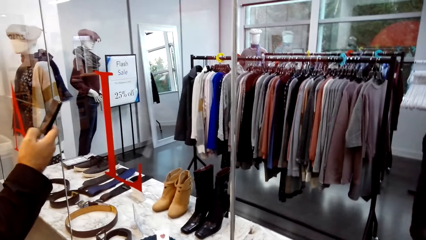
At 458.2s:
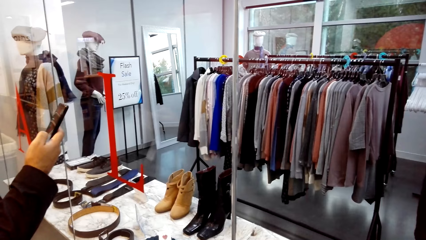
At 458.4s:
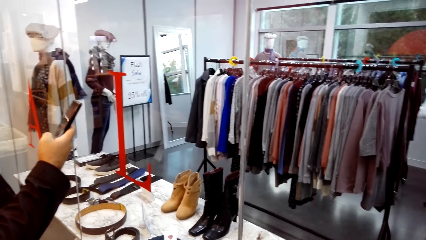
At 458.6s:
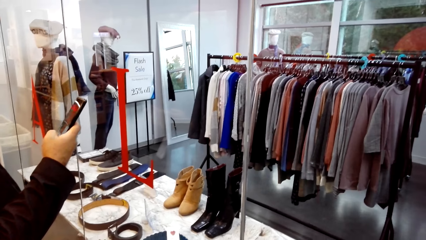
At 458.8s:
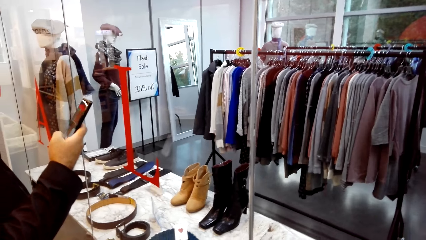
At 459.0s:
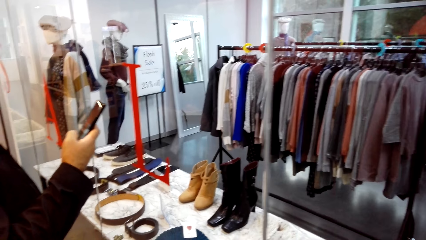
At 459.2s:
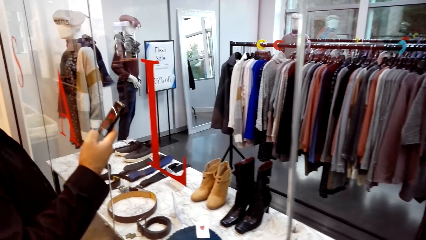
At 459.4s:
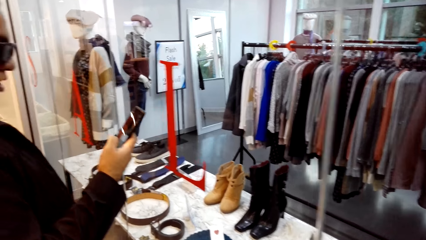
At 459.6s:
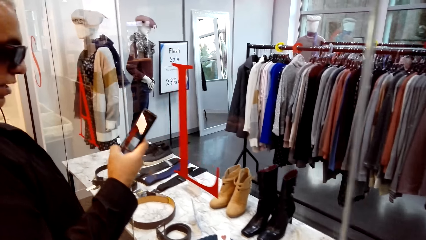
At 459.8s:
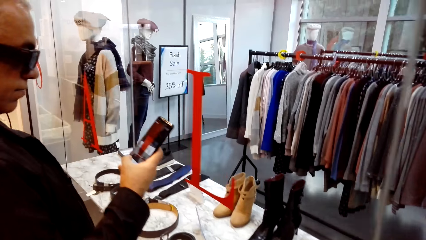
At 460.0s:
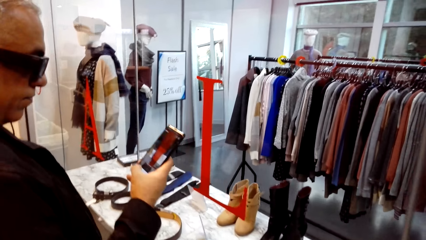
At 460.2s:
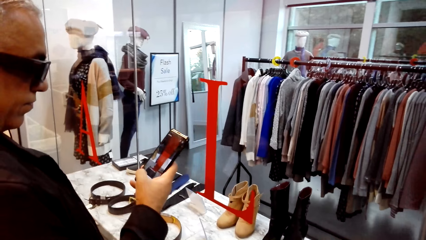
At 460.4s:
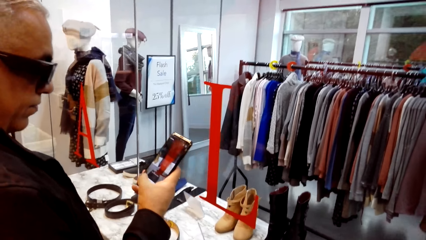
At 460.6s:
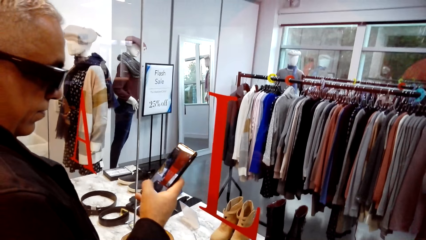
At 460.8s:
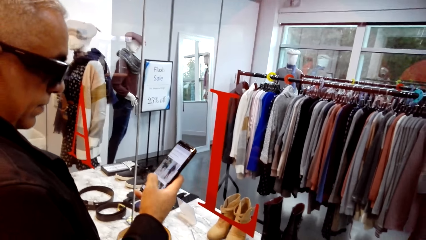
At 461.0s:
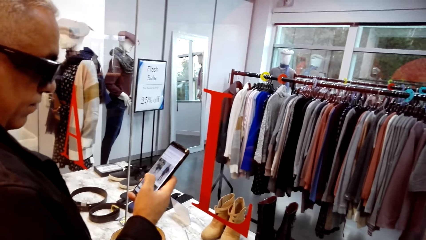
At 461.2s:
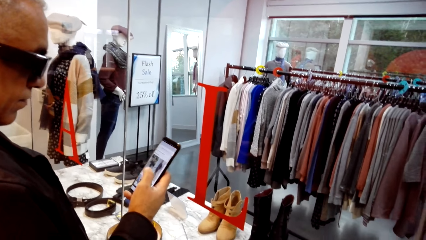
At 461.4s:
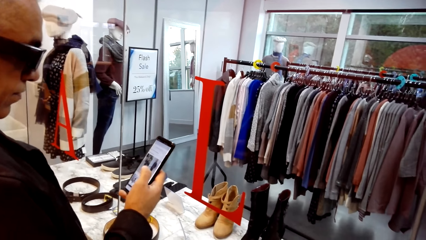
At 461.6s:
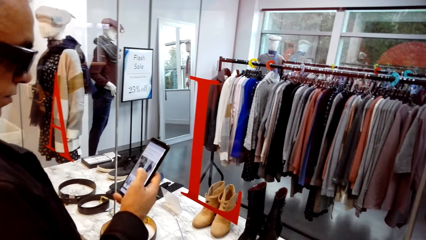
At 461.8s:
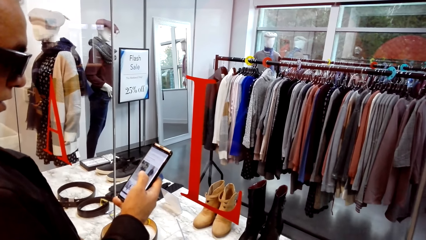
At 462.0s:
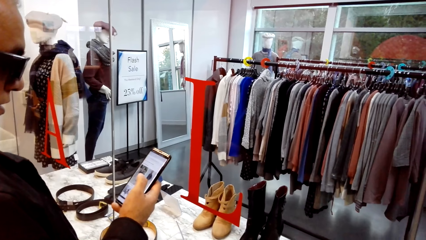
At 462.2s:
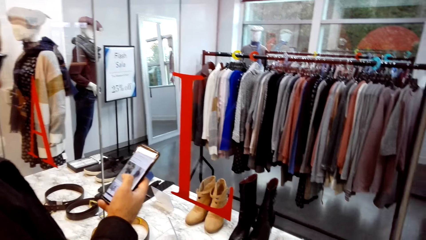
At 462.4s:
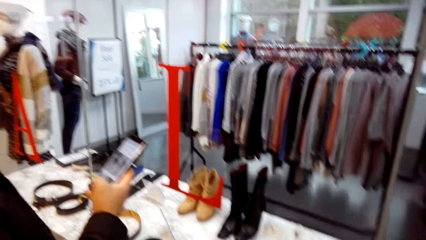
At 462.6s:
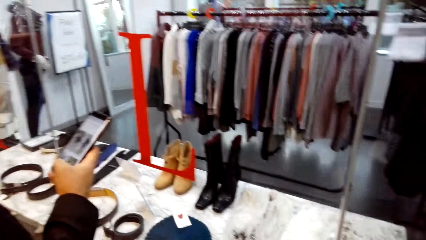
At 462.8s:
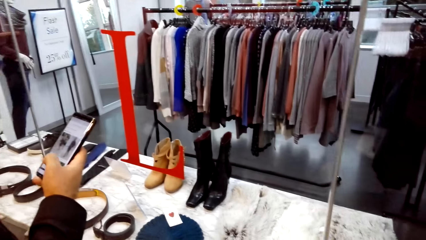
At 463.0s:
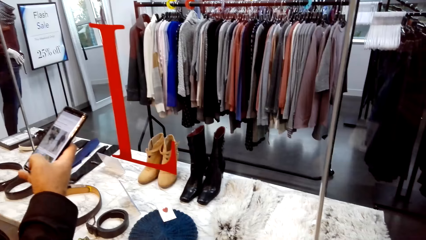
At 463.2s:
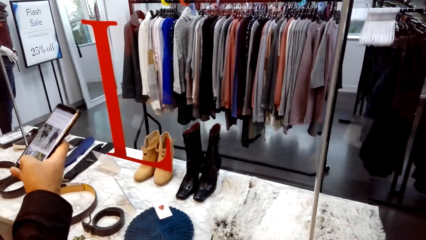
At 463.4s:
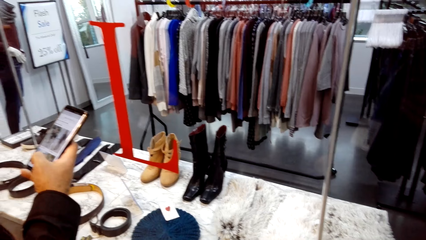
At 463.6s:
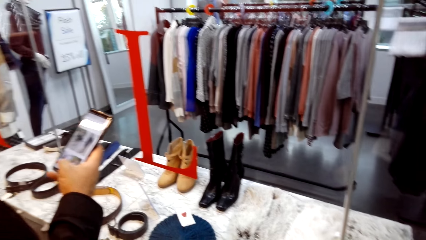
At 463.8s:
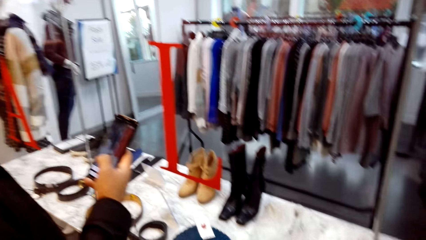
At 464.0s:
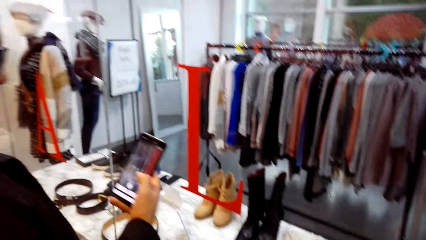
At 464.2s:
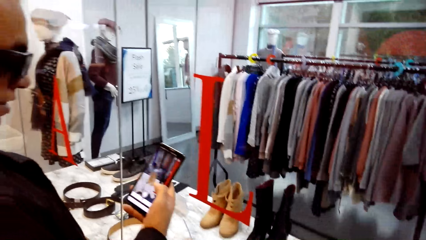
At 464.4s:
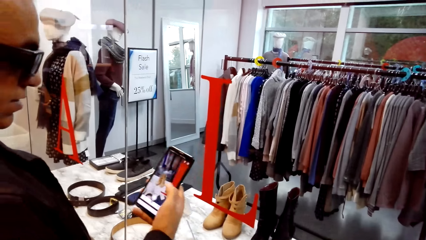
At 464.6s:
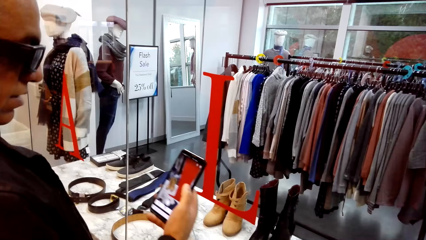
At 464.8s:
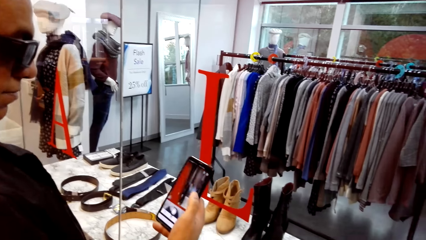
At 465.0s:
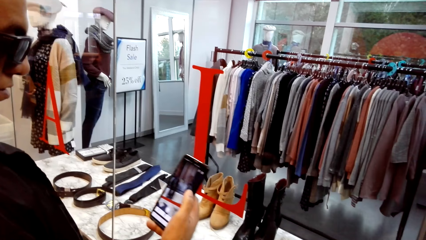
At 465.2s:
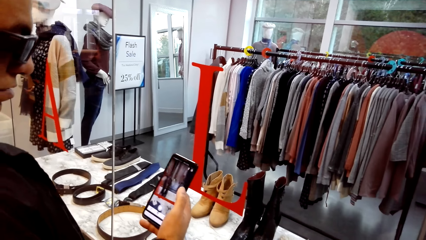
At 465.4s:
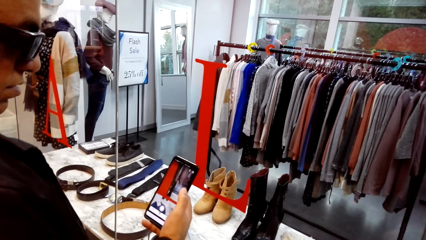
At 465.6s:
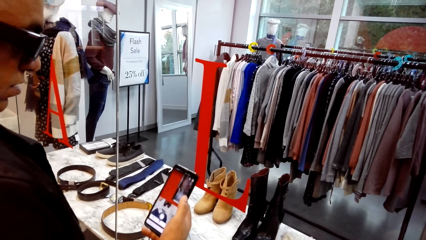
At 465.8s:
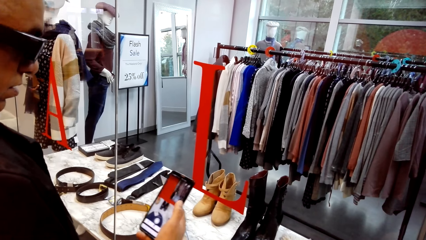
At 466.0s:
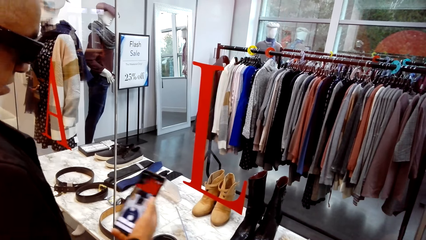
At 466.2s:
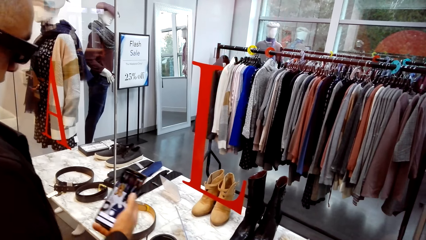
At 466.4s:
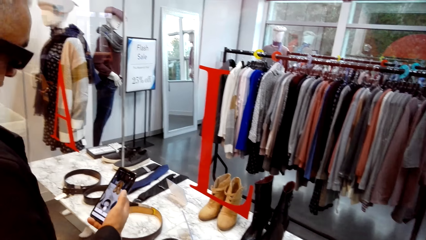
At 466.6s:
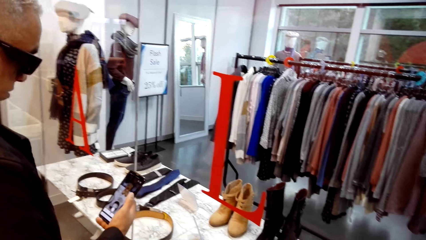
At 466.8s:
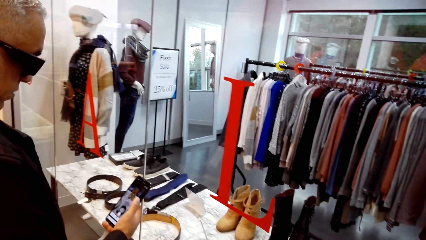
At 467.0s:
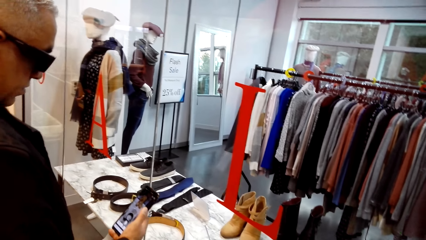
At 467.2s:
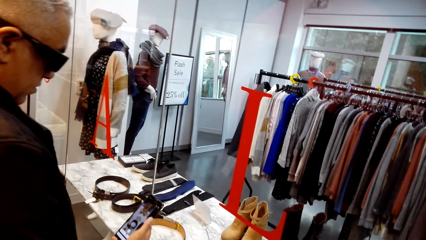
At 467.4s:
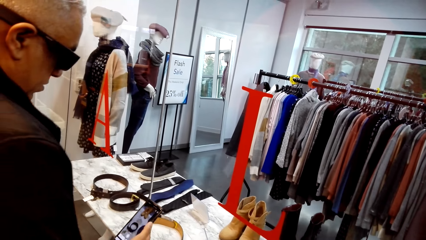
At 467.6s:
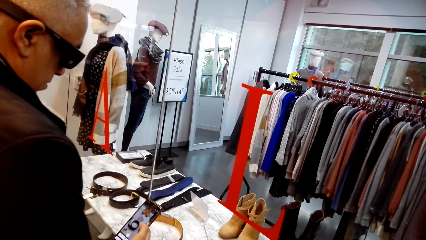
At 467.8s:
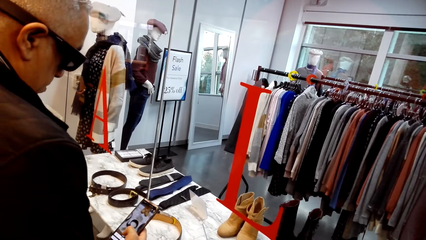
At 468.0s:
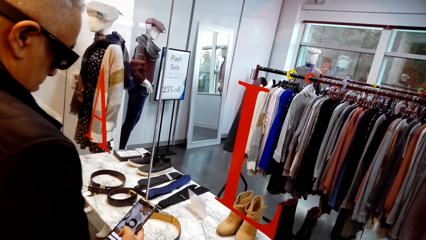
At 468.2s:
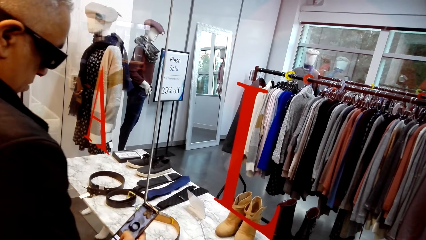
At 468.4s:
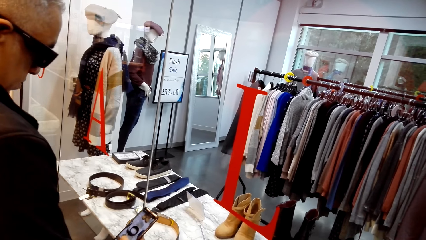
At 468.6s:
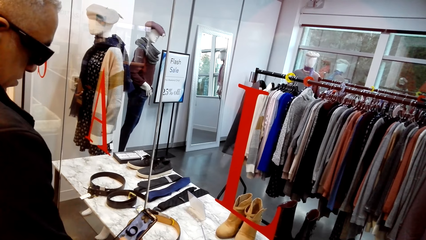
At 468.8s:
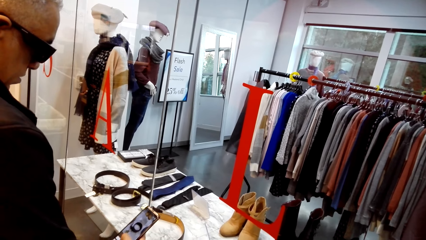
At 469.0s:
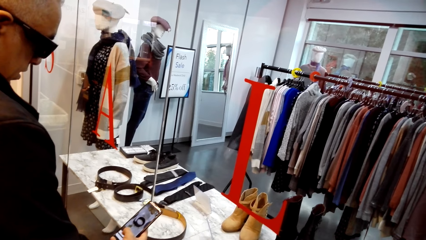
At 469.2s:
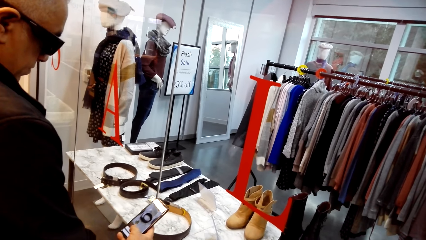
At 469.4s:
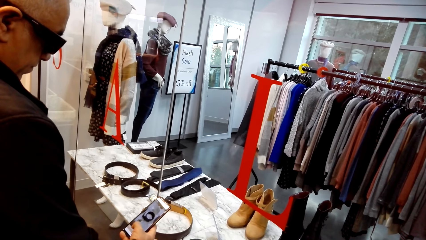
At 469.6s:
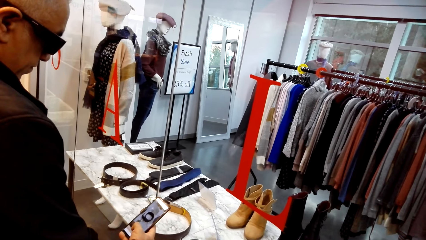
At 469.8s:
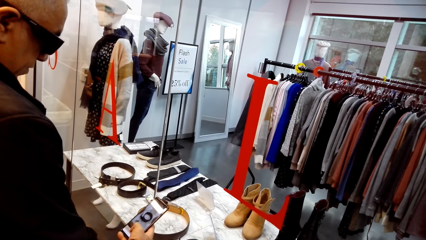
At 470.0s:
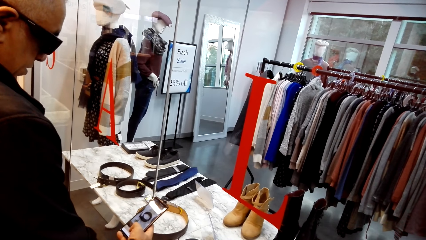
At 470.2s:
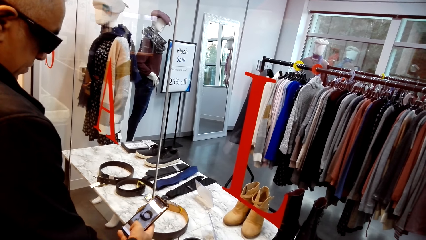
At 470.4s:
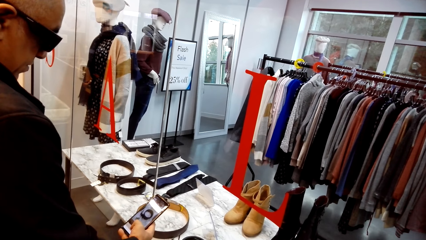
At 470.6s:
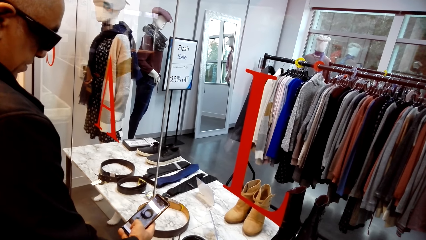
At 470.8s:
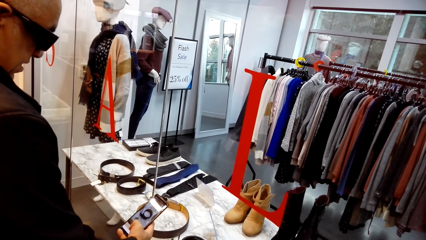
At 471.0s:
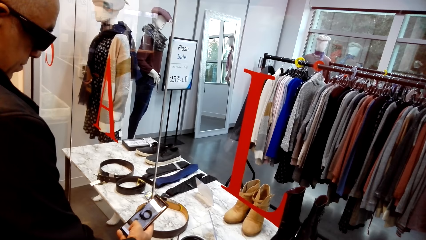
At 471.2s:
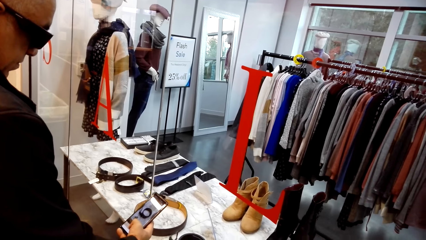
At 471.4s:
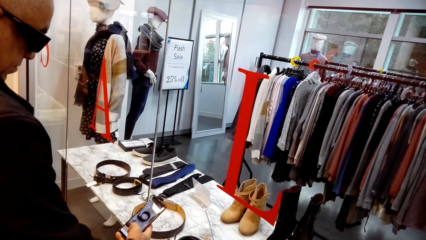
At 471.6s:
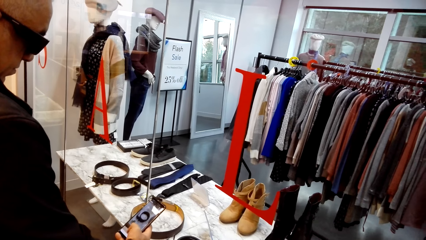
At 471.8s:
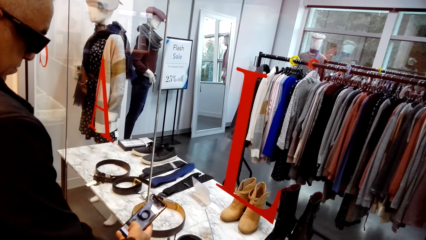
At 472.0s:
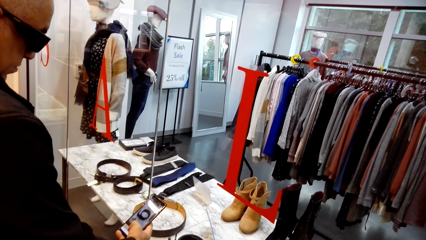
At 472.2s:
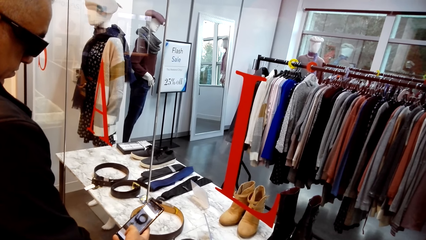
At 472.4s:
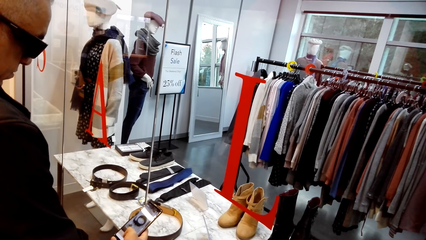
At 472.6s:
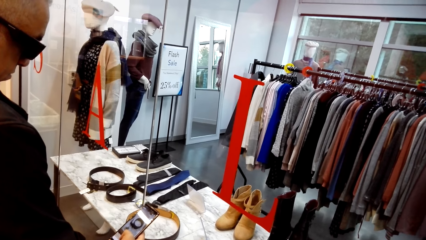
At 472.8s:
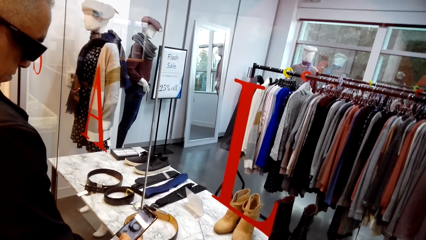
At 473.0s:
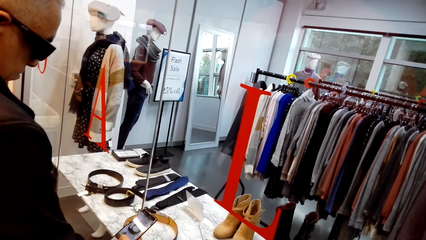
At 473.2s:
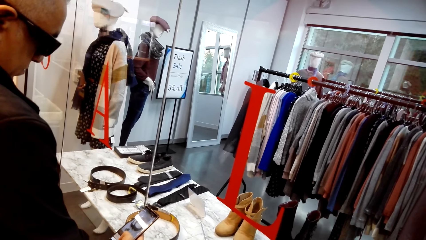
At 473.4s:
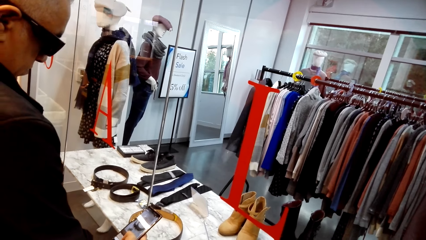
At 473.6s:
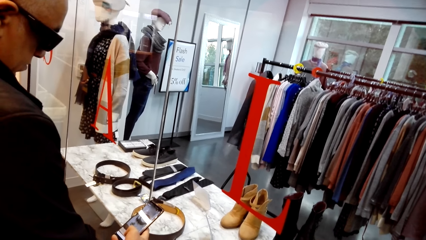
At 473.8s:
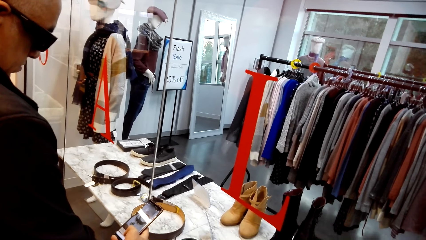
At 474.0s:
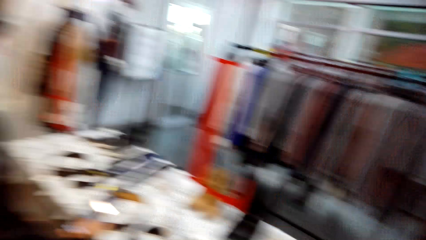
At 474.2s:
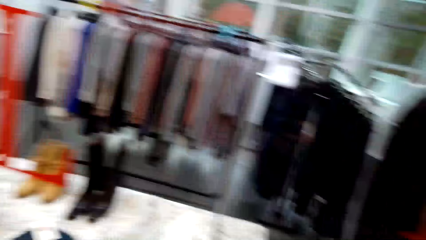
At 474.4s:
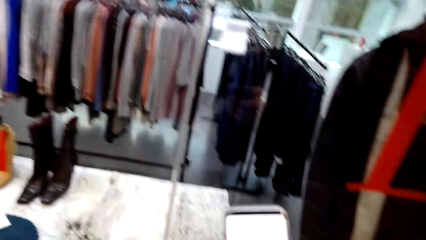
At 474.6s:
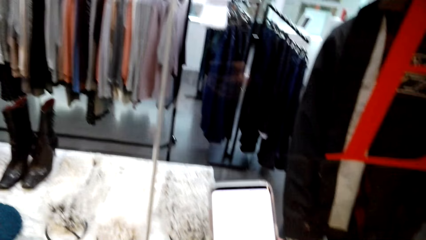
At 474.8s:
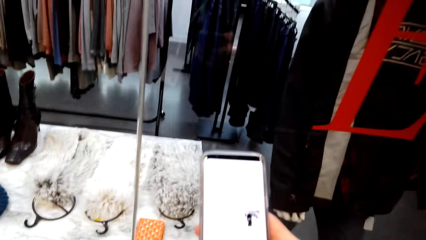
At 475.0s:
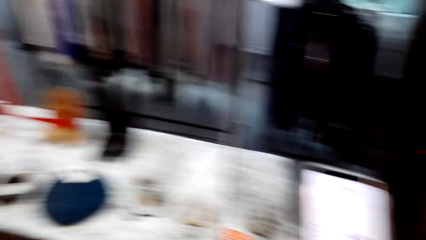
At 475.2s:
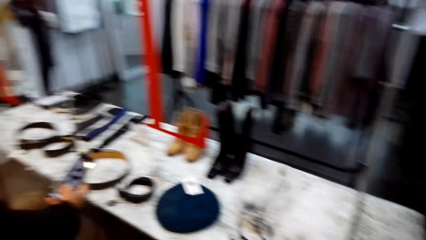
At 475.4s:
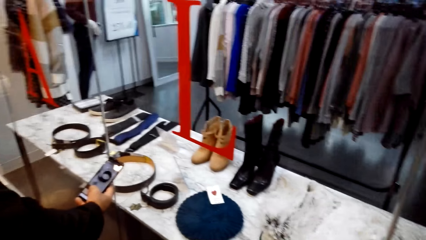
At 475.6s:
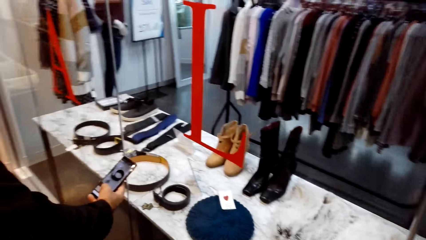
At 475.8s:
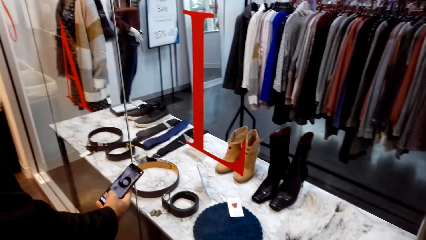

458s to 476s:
The camera wearer talks to a man. The man looks at the phone screen and touches the phone screen. The camera wearer looks around. The man scrolls a phone with the right hand in the store. The man looks at the phone screen, touches the phone screen, and talks to the camera wearer. The camera wearer talks to the man. The man looks at the phone screen, touches the phone screen, and talks to the camera wearer. The camera wearer talks to the man, looks around, and talks to the man. They hold the phone with the right hand in the store, look at the phone screen, and look around.
